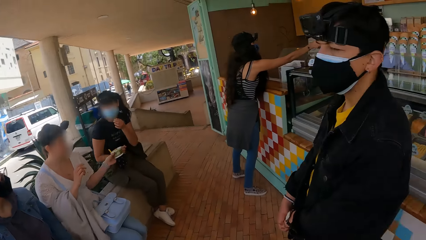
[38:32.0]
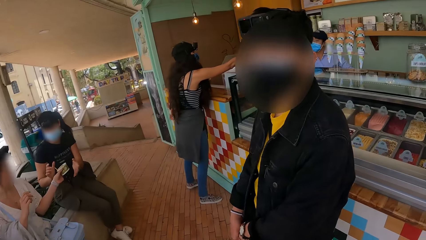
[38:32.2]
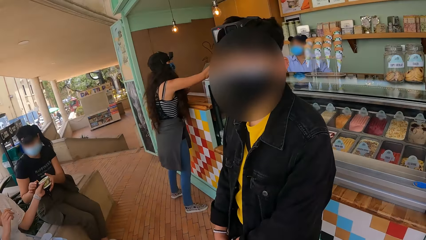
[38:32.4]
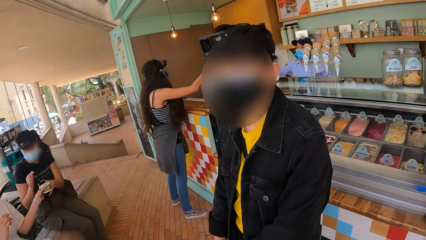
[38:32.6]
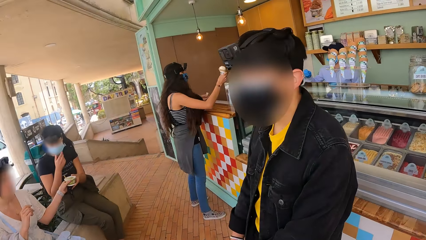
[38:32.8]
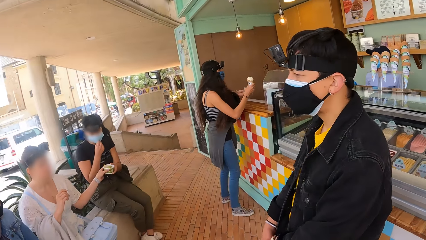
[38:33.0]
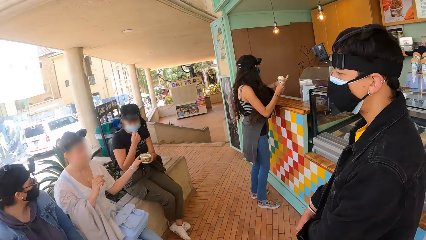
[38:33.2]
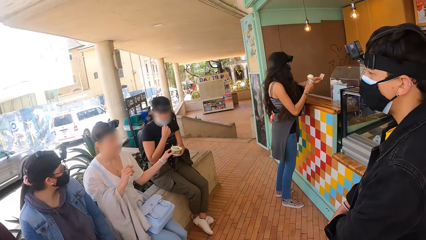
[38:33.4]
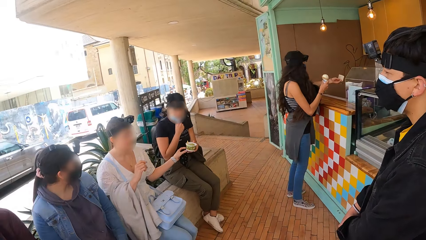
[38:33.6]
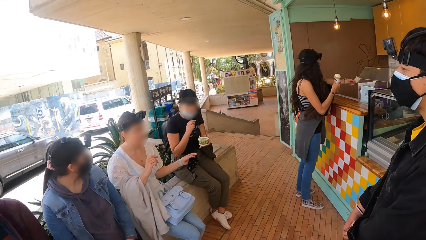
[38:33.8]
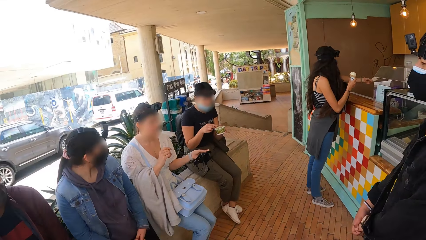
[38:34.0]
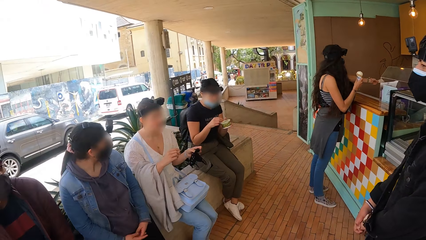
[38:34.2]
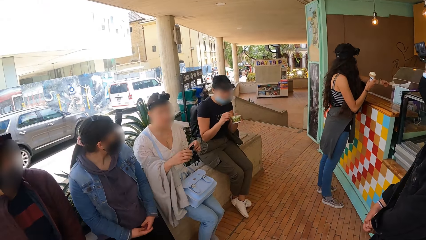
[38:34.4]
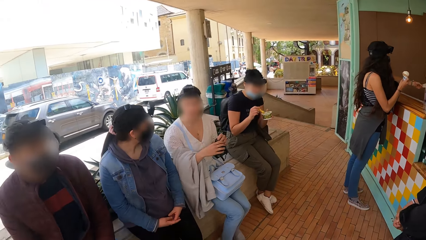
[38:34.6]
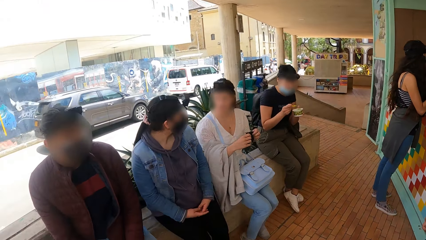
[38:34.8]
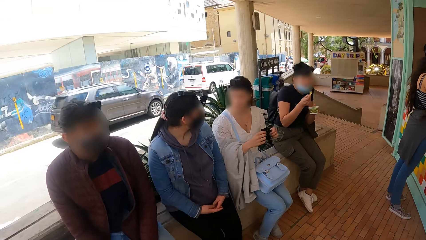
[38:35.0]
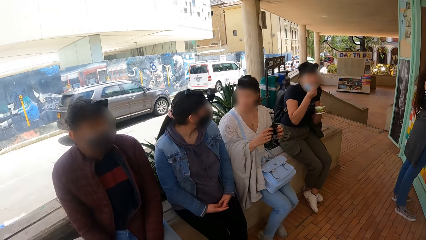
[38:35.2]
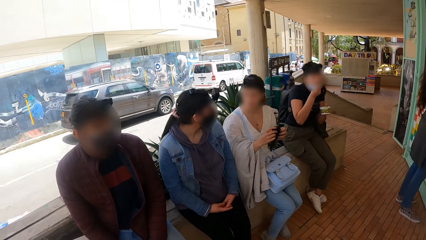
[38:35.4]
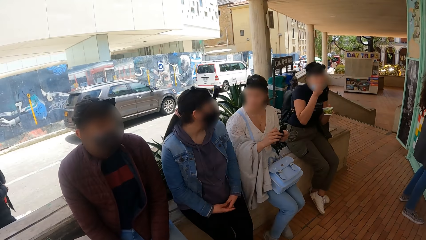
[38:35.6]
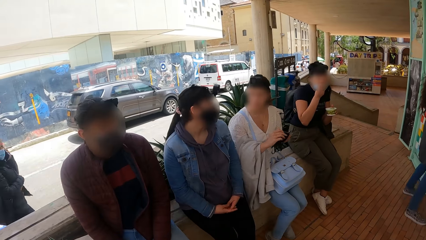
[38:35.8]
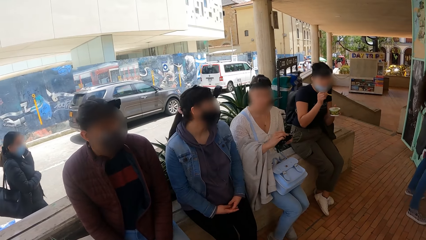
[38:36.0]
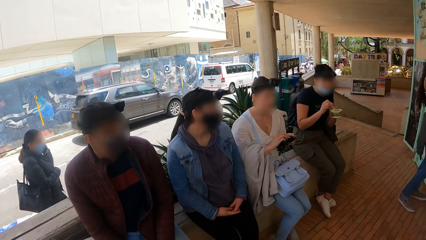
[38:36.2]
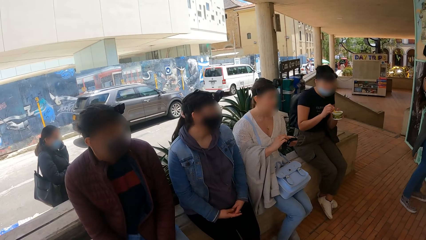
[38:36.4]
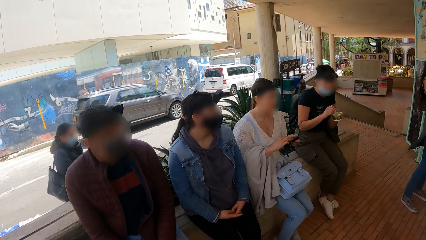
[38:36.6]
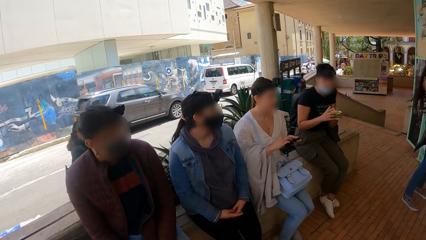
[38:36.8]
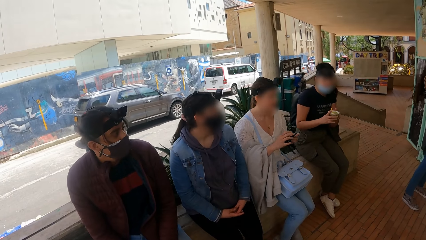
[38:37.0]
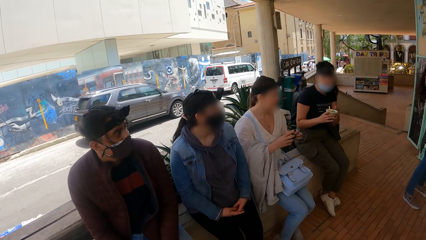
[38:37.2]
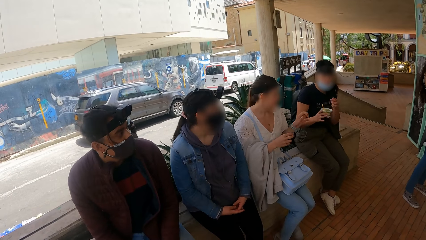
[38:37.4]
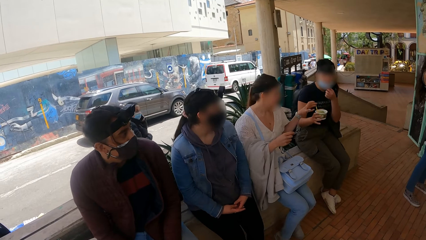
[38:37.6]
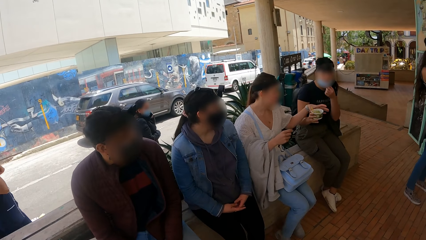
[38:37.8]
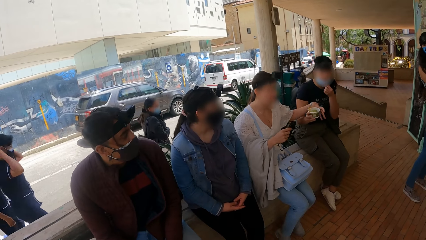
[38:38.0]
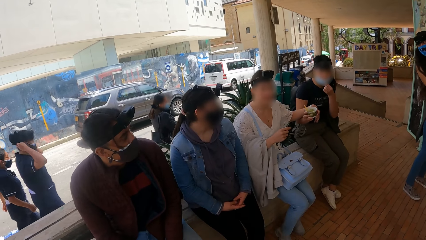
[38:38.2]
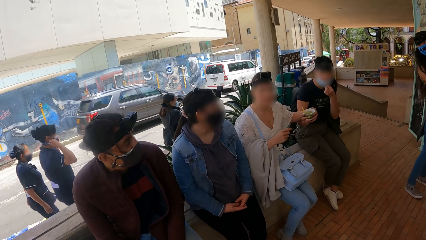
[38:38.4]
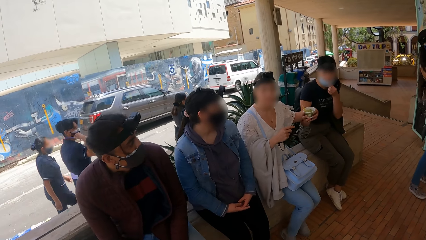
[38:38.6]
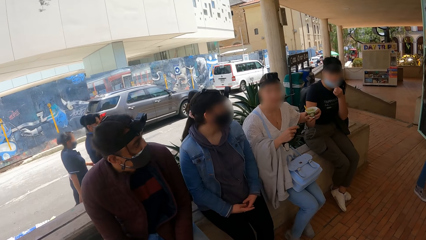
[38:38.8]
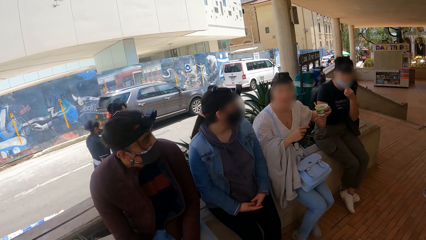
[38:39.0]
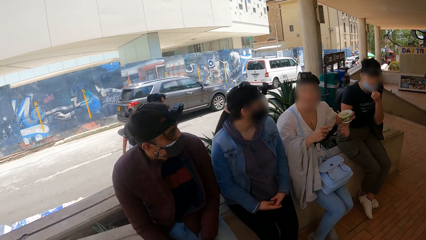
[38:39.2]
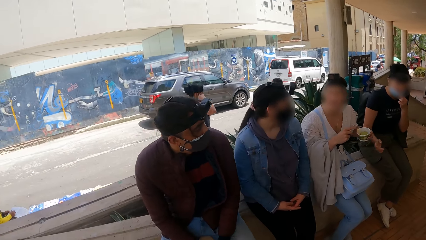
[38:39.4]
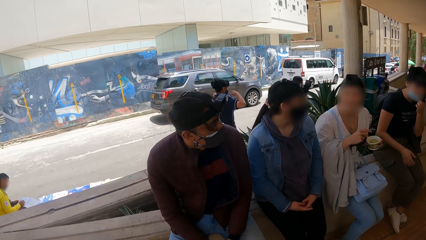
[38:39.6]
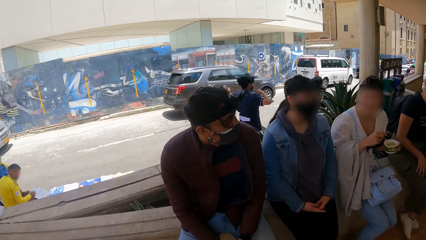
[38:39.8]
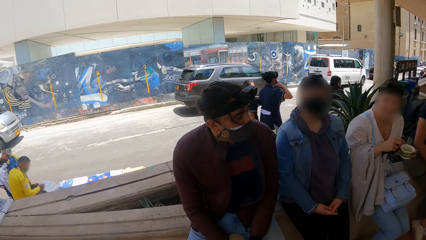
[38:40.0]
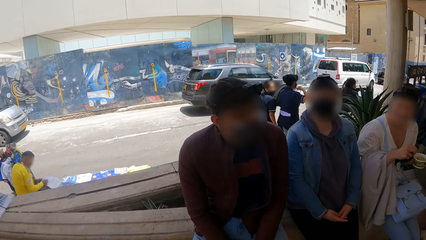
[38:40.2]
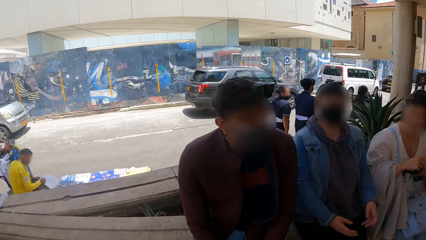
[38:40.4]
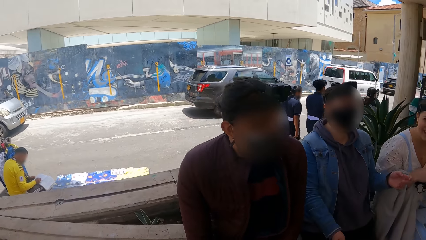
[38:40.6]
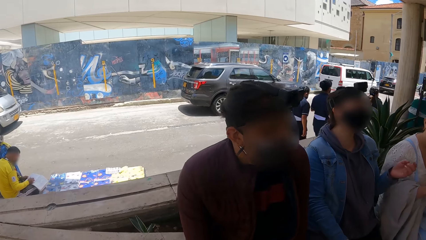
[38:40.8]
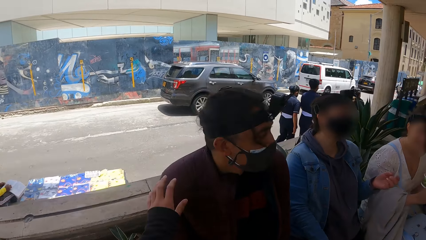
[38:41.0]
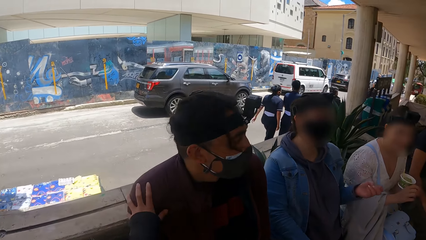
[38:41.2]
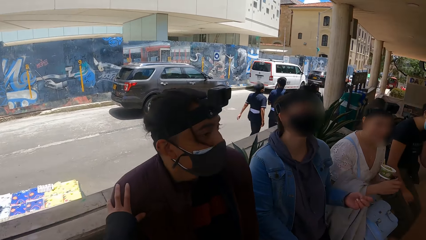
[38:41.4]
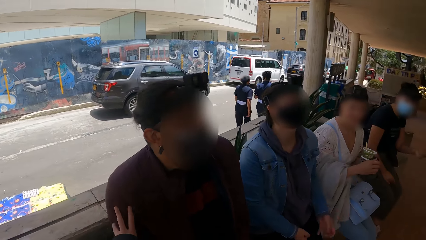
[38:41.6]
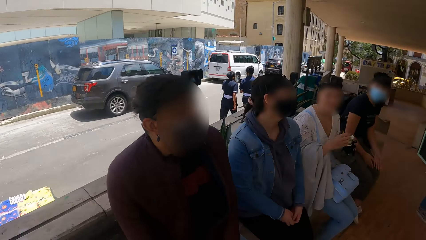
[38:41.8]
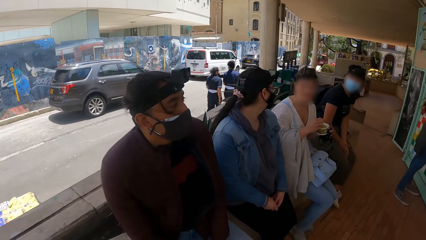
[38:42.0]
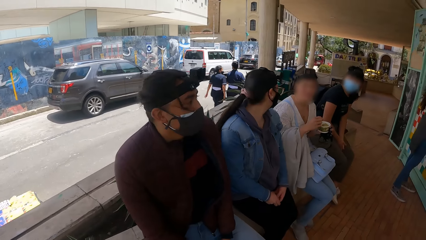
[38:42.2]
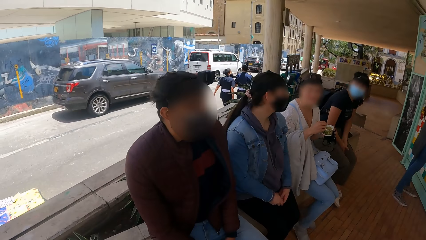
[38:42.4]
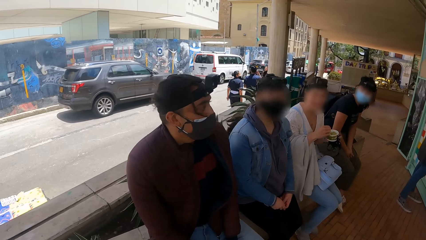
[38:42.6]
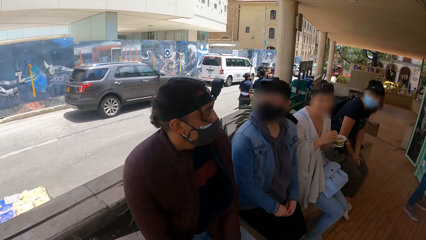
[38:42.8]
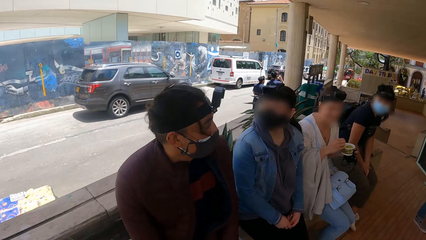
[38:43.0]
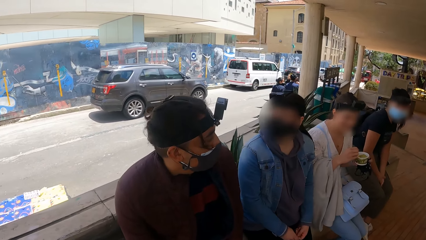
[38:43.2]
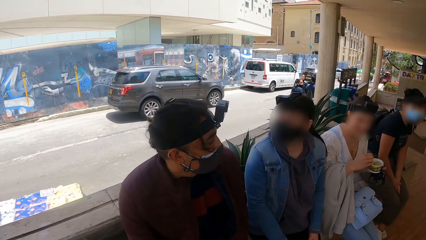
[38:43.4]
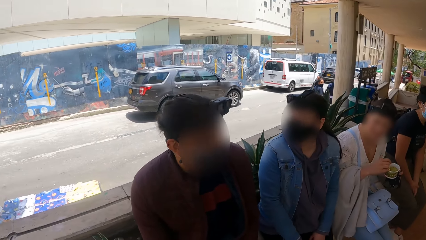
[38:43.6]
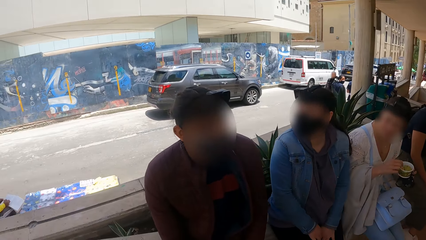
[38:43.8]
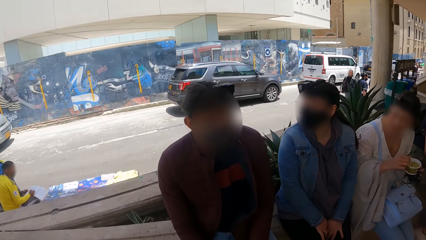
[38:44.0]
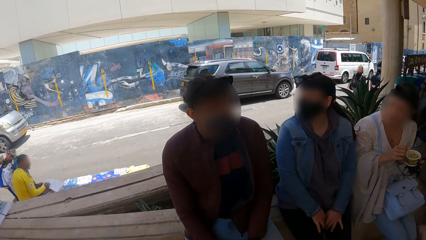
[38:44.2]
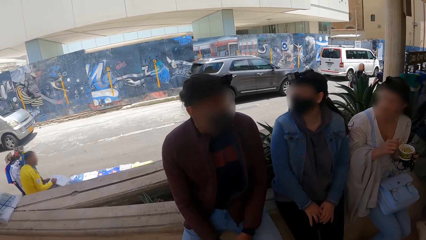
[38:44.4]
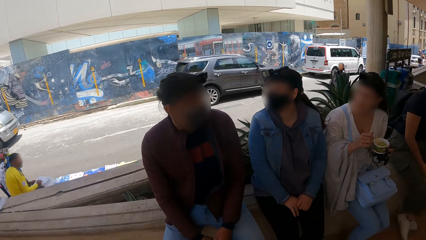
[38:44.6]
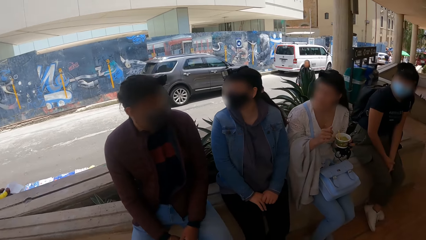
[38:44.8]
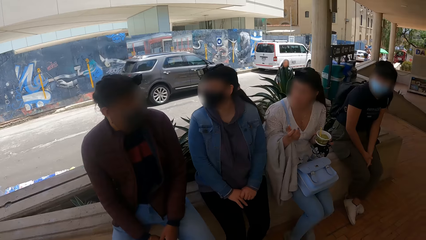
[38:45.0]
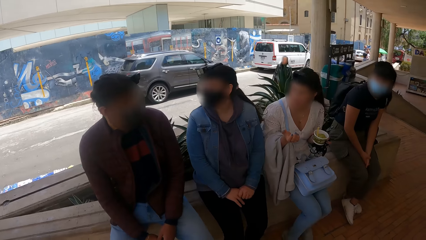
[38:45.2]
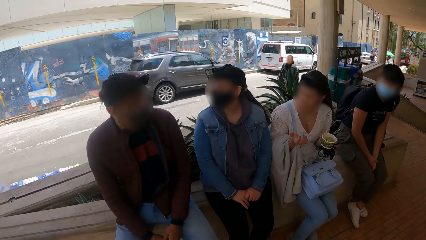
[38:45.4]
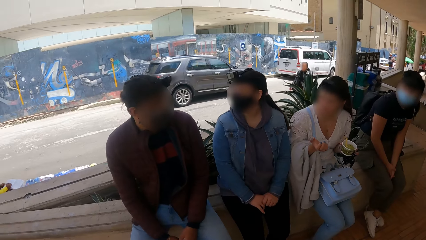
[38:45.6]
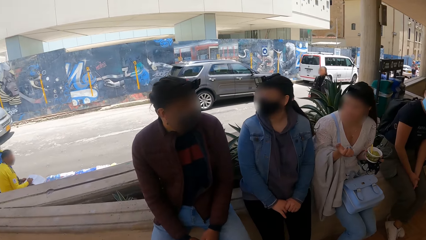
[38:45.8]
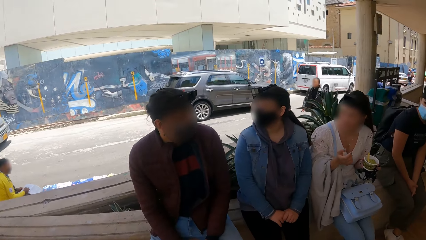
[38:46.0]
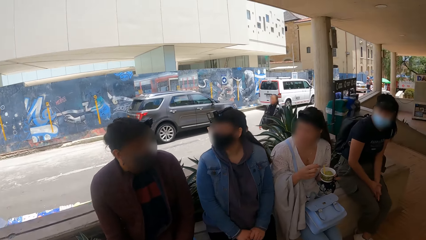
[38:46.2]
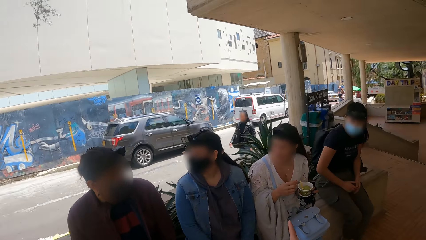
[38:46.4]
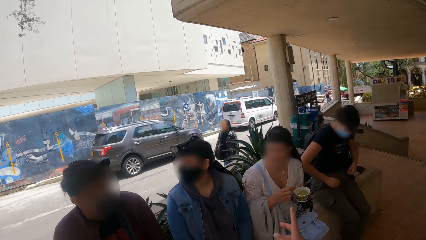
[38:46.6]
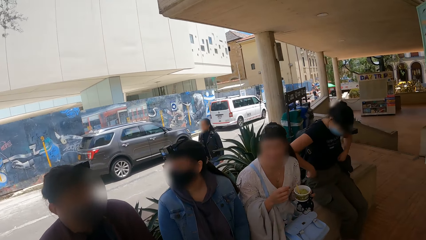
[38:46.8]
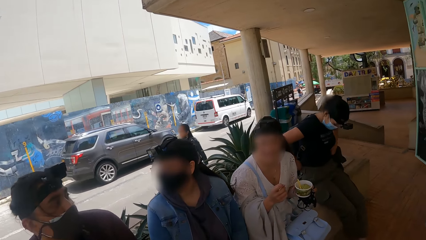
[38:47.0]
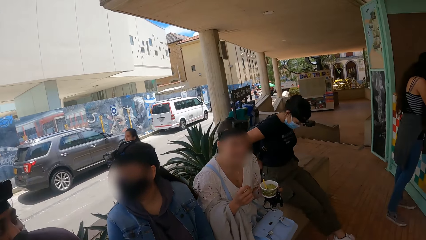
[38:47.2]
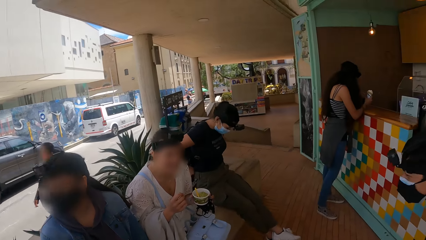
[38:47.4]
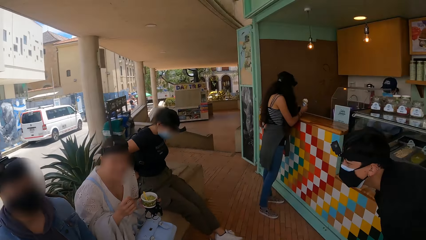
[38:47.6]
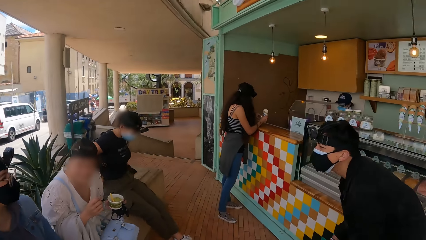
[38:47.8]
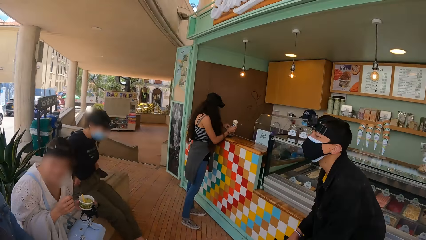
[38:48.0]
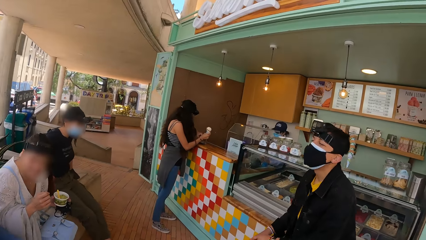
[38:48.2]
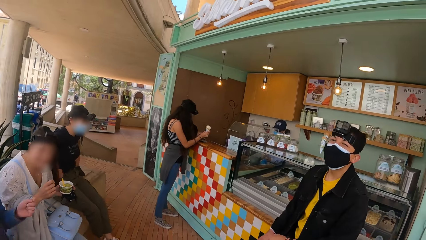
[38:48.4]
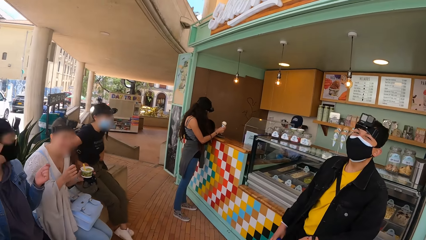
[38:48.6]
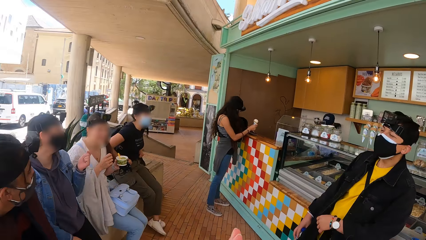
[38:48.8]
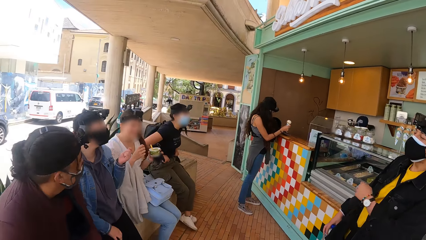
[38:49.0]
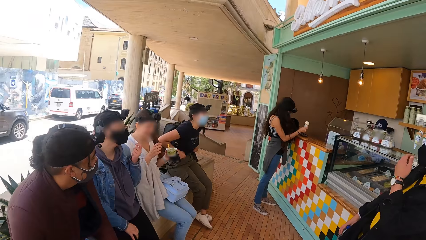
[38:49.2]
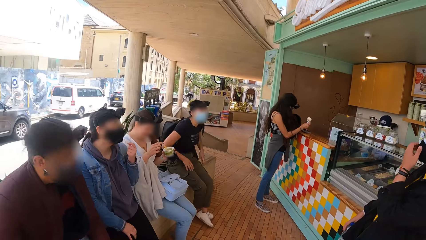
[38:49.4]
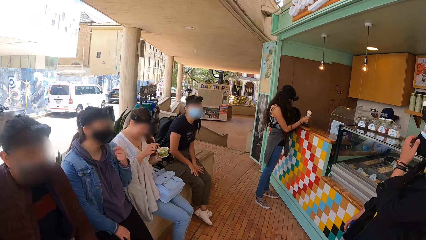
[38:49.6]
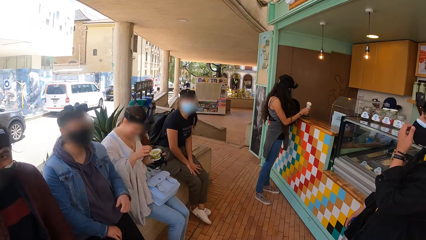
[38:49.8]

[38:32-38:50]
A woman stretches the hand to the counter. She takes the ice cream from another woman and gives out the money. A third woman holds the mask with both hands. A fourth woman eats the ice cream. The fourth woman gives the ice cream to the third woman. The third woman takes the ice cream from the fourth woman. The third woman holds the ice cream with the left hand. The camera wearer holds a man on the shoulder. A fifth woman looks around. The third woman moves the right hand. The fourth woman holds the waist with both hands. Another man moves a little.
